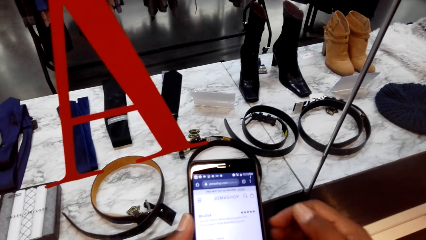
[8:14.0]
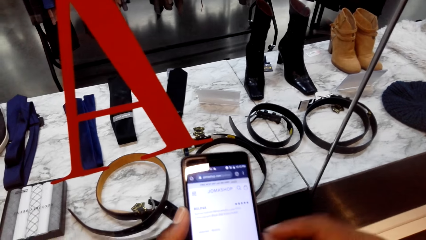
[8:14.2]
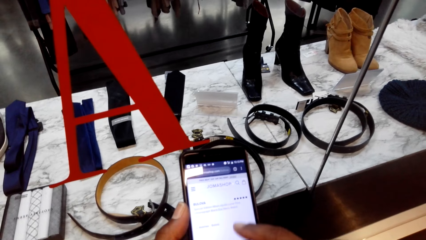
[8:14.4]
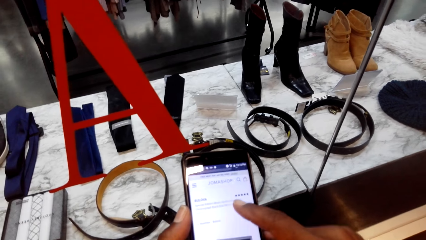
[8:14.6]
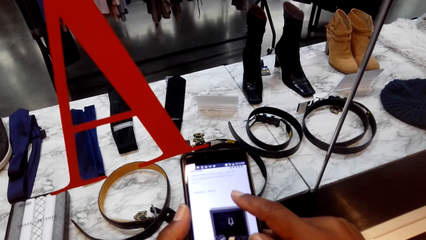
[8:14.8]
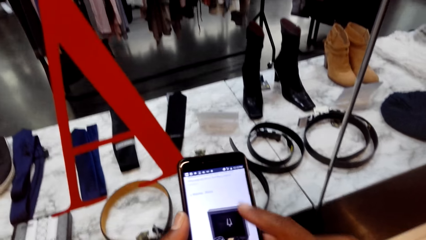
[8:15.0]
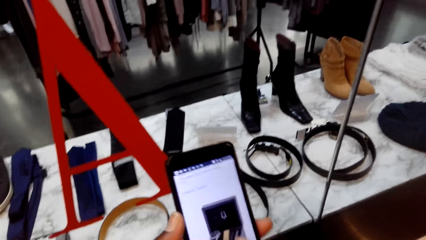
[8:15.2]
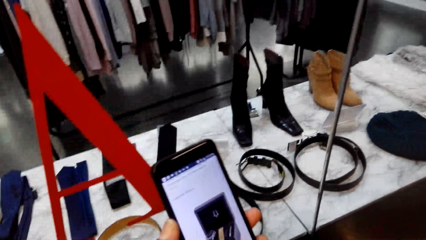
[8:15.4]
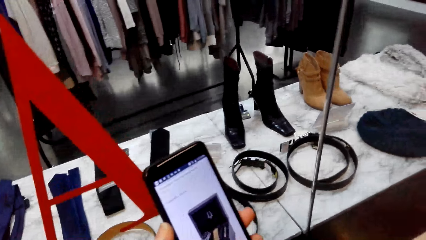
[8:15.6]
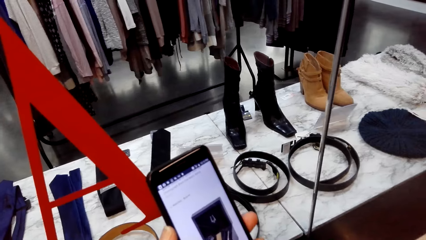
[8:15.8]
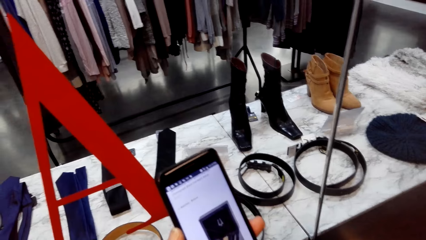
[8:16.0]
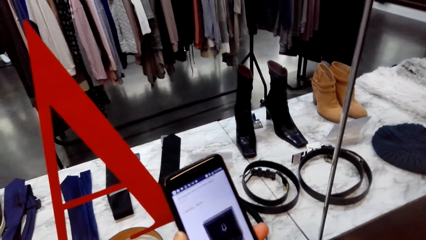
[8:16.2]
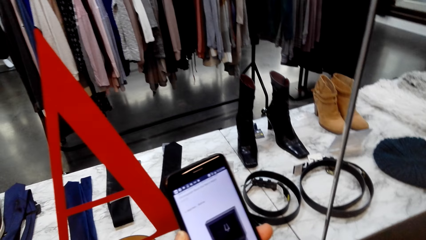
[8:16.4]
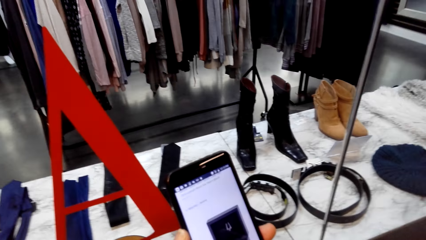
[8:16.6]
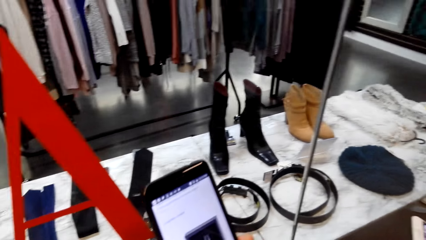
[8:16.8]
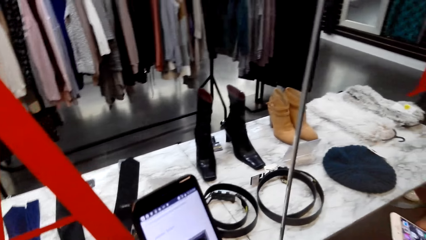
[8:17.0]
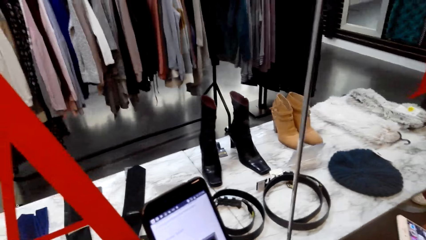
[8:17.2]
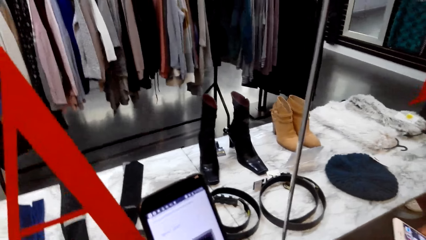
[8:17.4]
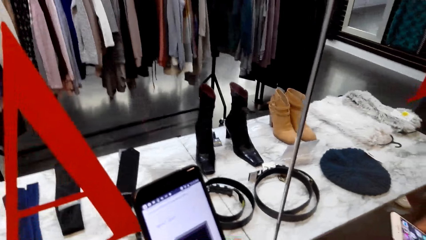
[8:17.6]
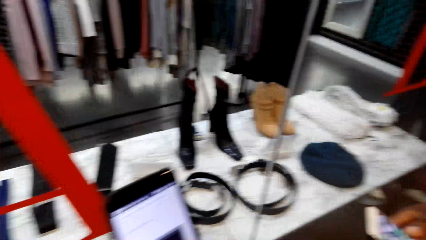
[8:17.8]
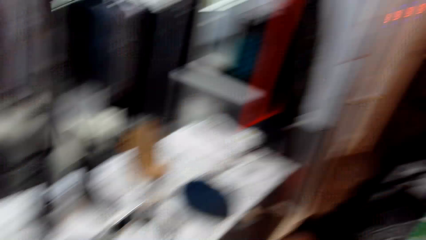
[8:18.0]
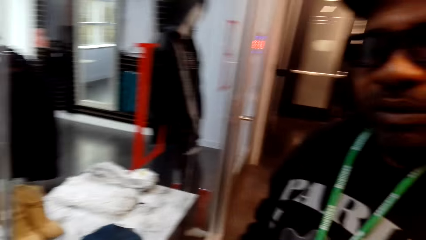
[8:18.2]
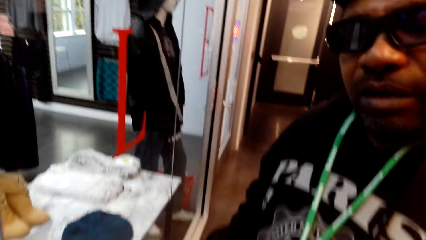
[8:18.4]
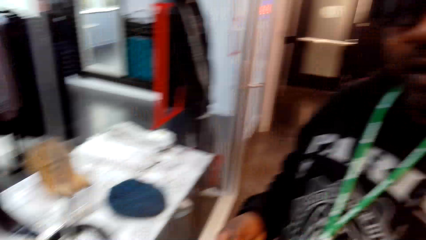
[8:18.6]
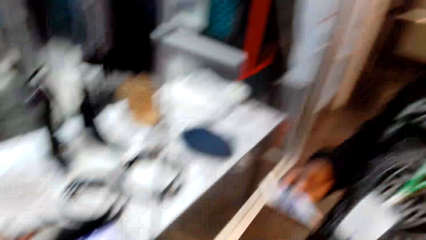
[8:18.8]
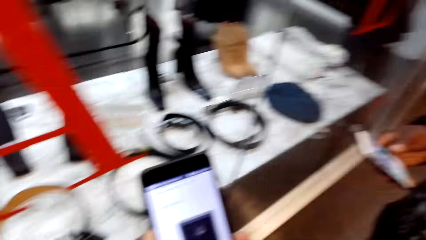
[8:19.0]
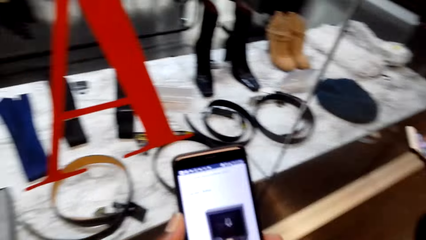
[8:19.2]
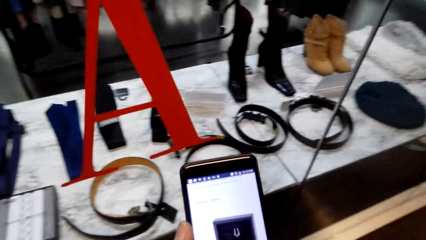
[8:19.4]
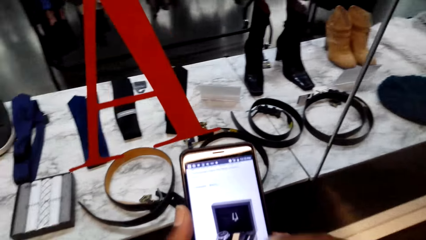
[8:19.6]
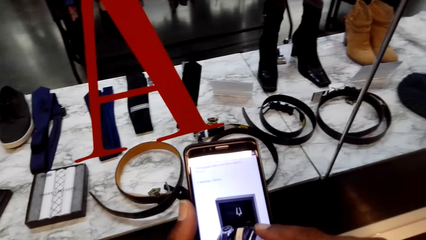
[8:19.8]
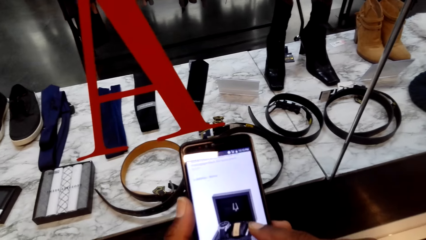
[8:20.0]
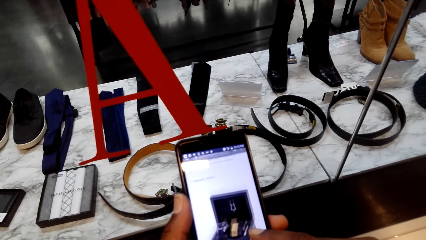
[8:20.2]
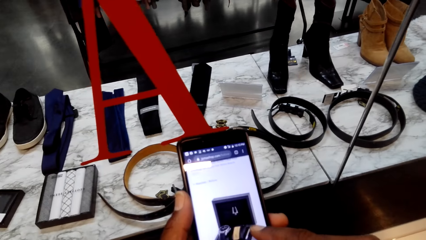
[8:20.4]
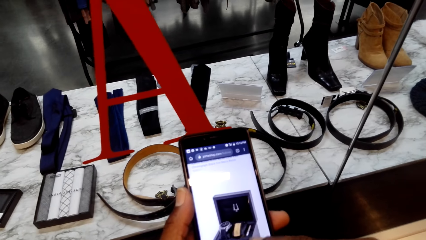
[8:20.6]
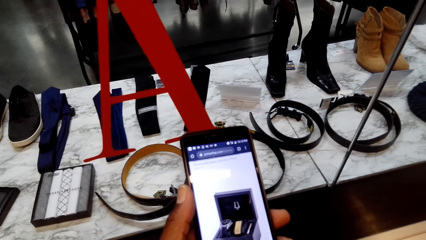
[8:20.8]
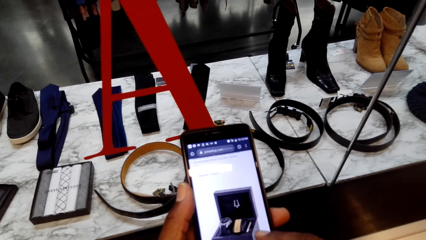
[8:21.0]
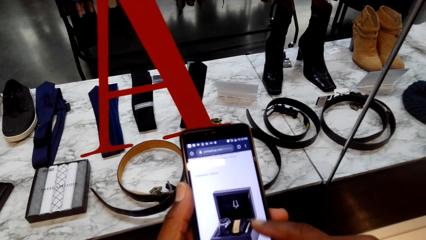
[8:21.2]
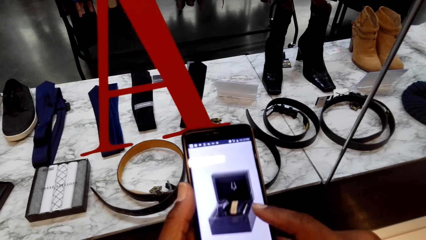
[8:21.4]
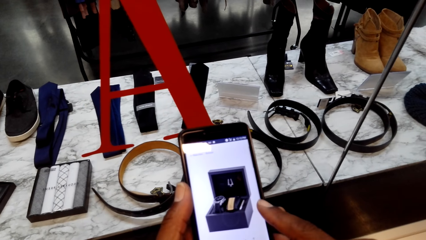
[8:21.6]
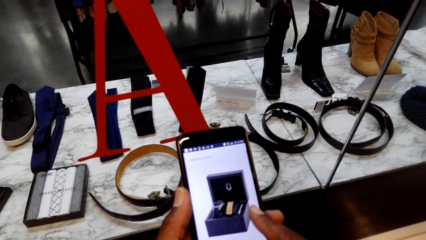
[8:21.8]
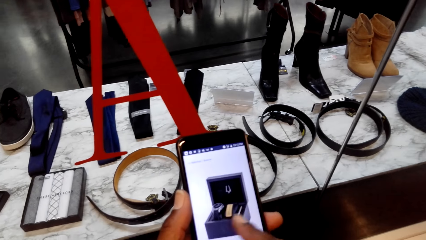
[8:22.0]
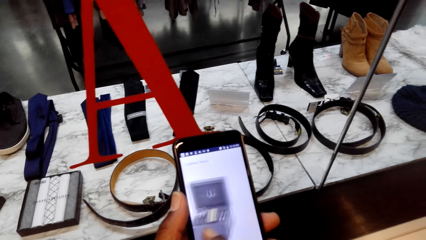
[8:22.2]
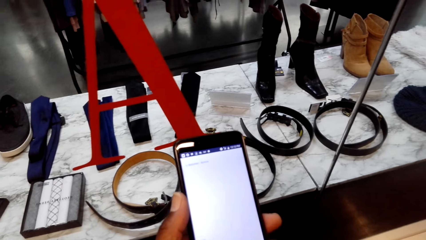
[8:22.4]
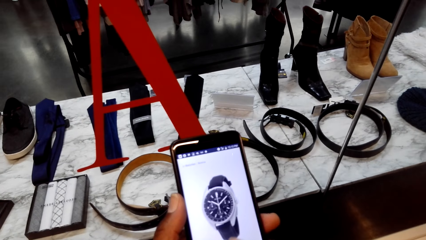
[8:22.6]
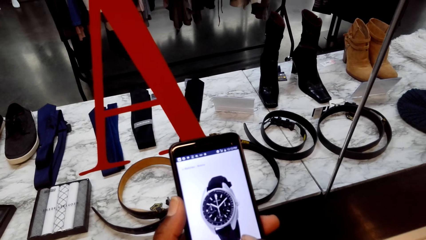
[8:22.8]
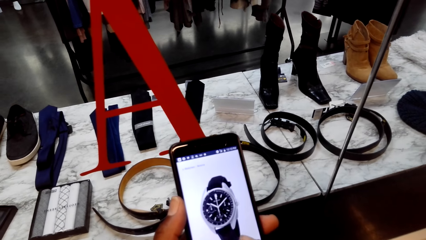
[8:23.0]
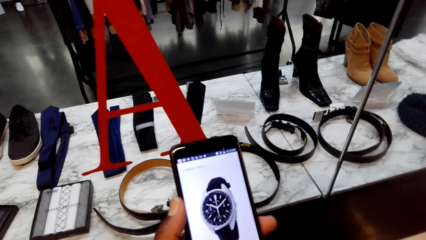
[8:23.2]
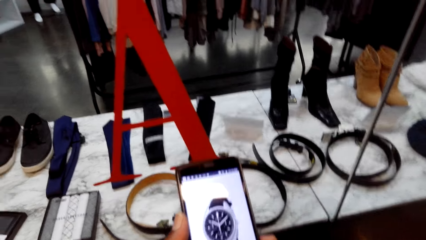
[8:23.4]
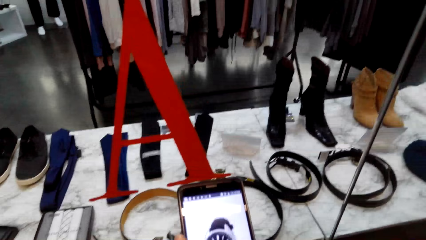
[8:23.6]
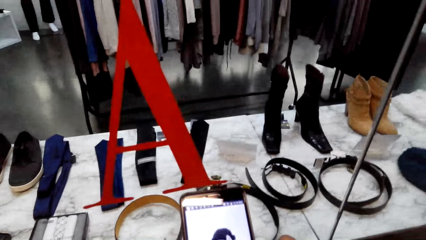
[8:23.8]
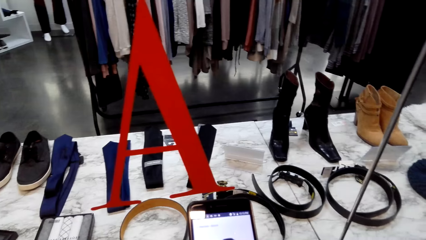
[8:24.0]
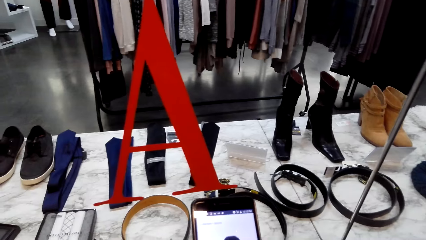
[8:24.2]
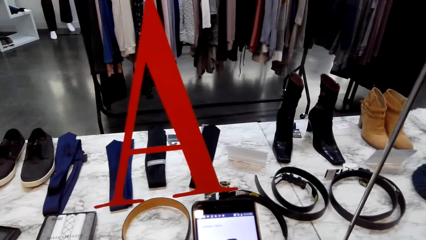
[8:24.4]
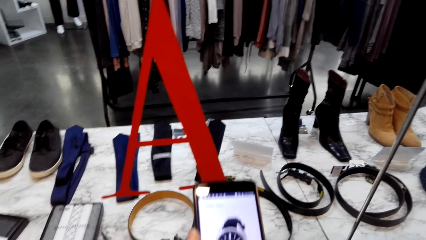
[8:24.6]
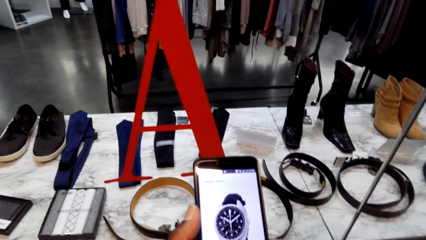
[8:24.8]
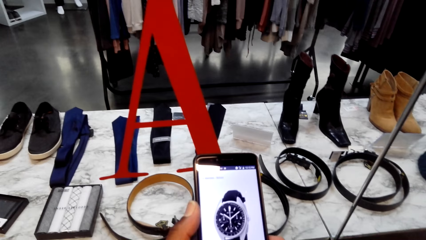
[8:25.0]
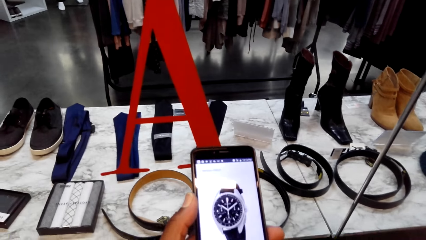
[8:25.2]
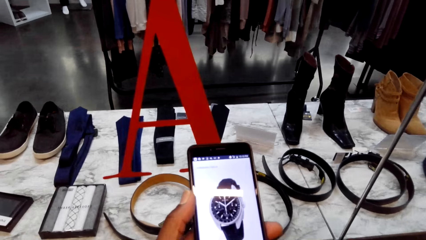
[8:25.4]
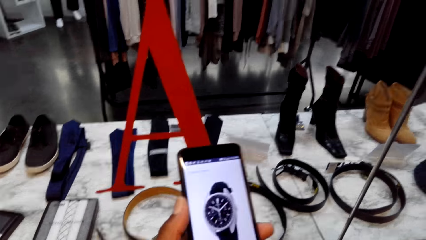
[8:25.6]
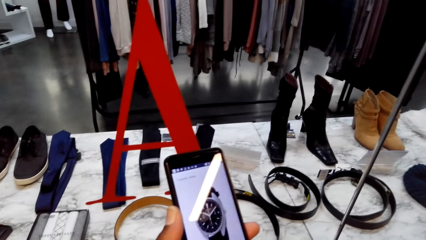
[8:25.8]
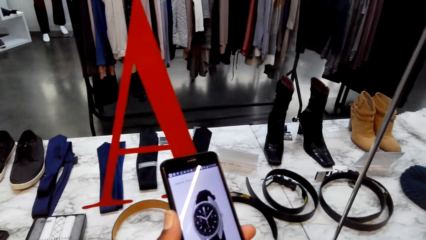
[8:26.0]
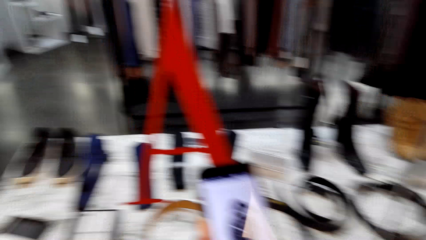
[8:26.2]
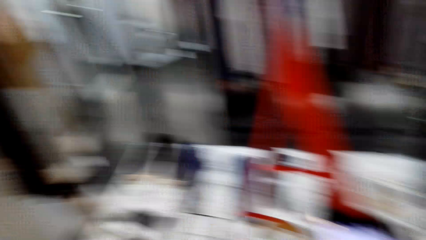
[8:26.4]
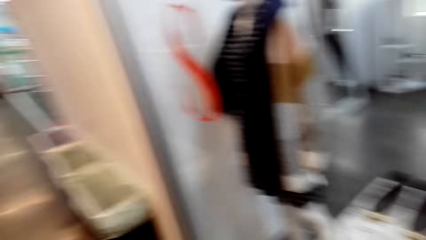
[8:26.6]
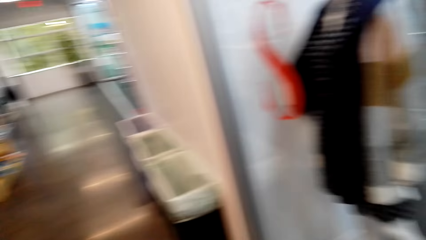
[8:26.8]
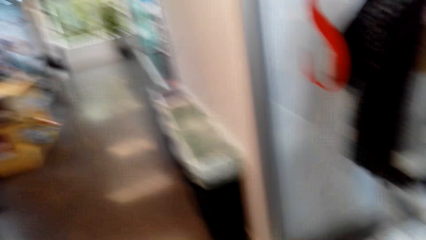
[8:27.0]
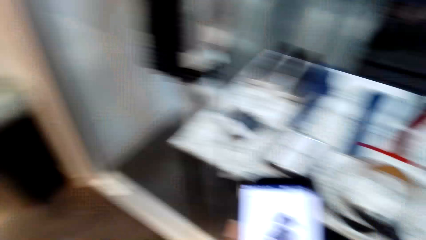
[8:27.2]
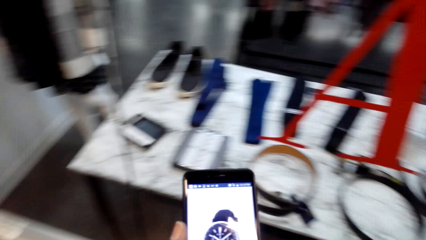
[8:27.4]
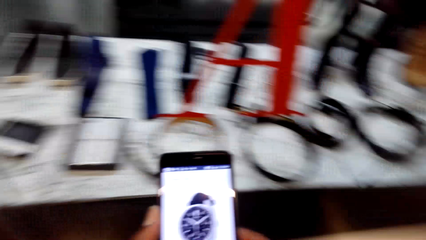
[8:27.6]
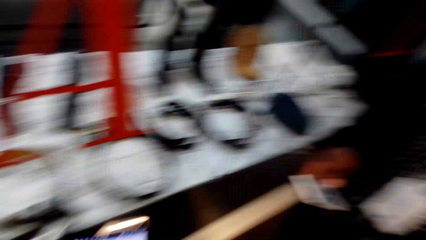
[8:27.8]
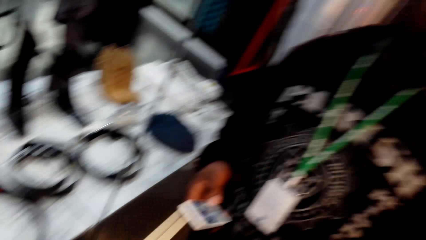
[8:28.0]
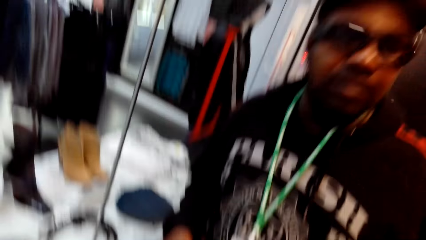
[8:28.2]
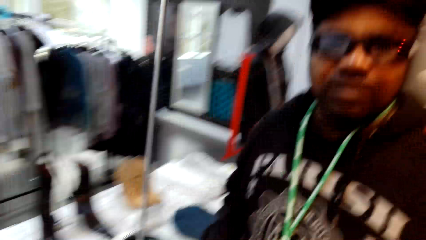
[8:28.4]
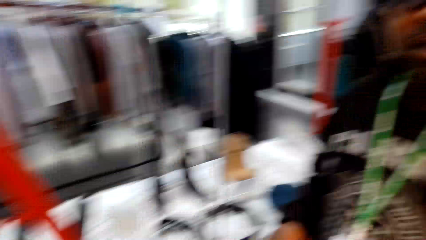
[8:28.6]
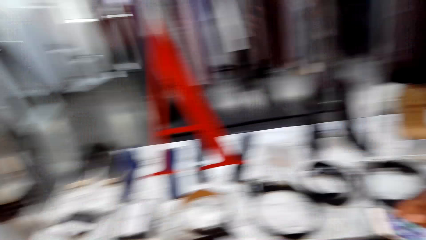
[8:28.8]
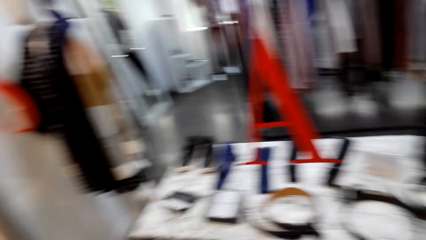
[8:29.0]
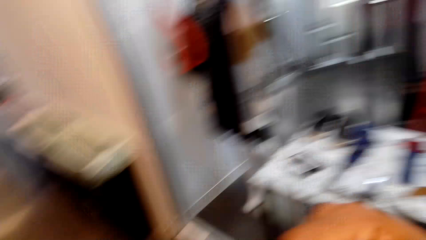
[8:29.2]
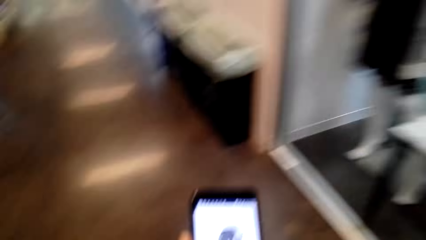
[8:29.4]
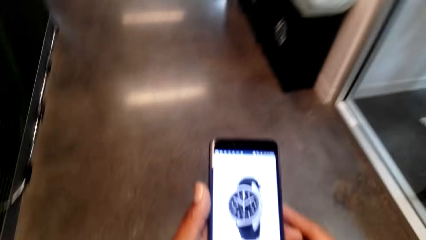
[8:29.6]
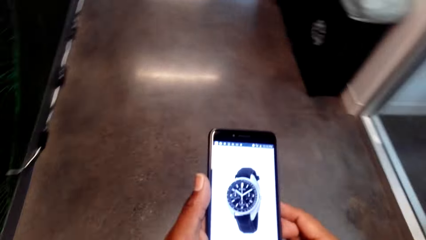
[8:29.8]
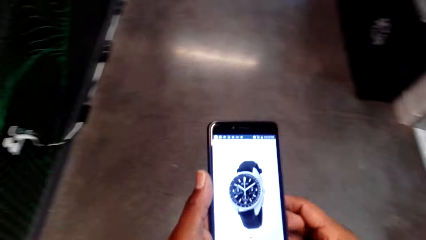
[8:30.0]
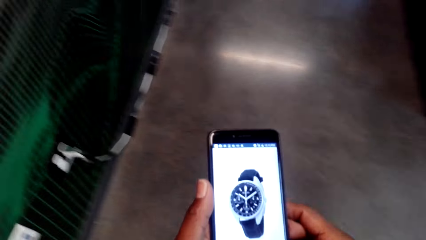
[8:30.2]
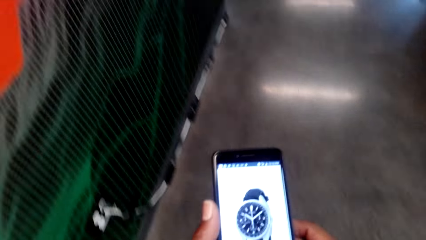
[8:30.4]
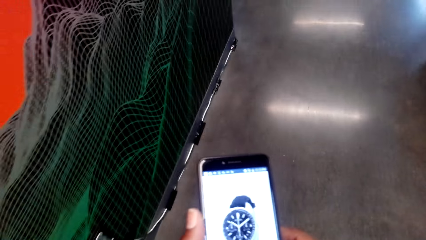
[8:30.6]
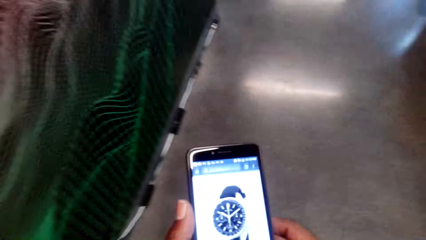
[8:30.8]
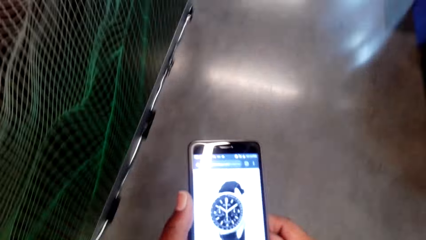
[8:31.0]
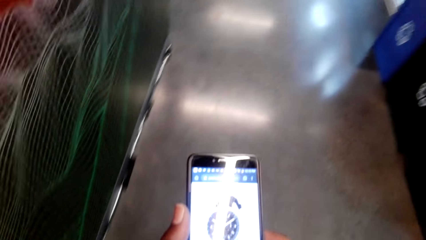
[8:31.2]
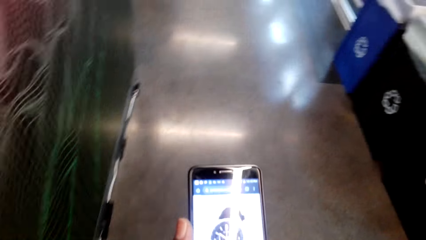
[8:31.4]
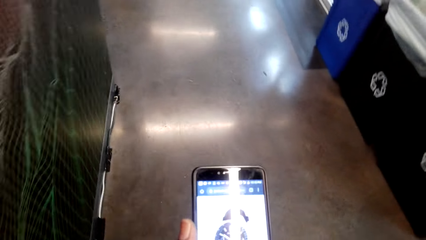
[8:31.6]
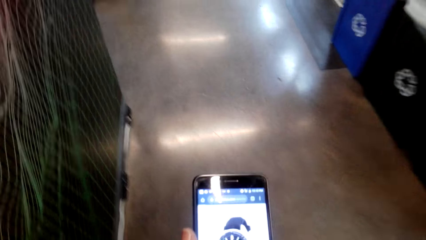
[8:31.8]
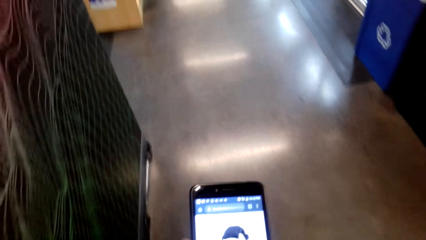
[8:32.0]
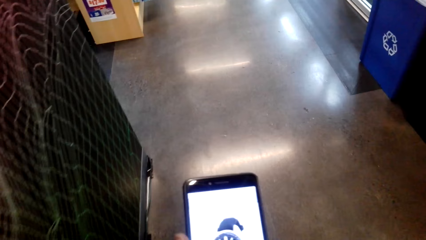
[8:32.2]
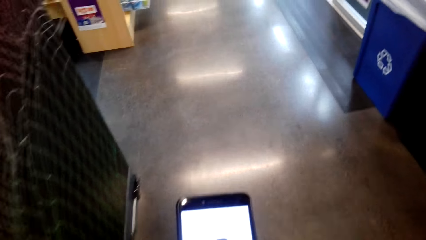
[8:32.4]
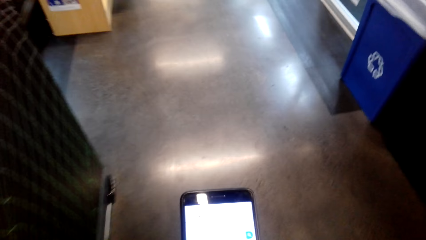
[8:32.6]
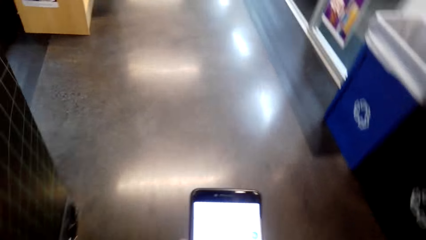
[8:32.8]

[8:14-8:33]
The camera wearer looks at a man. The man talks. The camera wearer operates the phone. They look around. They look at the man. They look at his phone. They walk.
